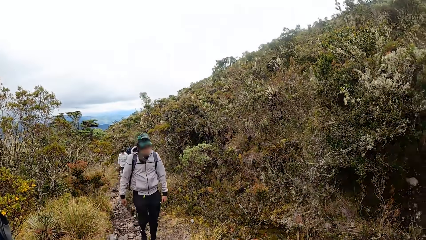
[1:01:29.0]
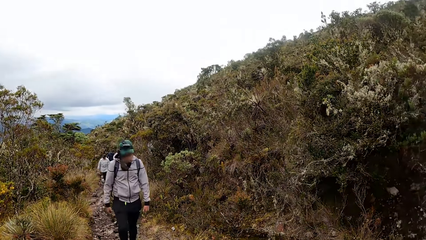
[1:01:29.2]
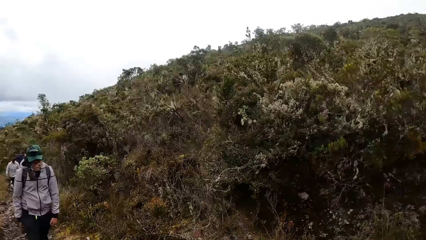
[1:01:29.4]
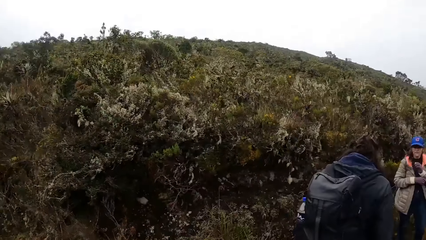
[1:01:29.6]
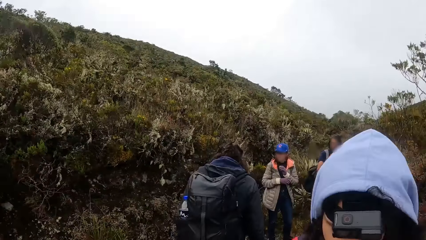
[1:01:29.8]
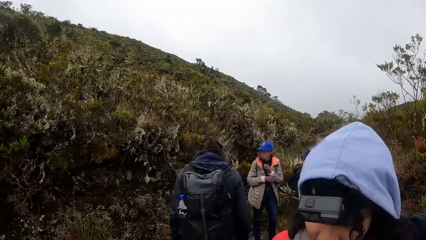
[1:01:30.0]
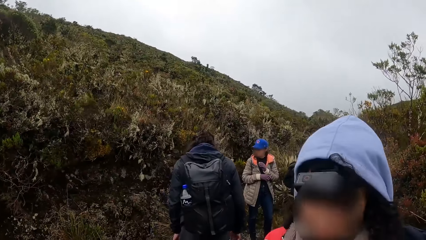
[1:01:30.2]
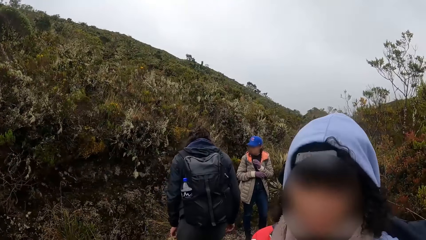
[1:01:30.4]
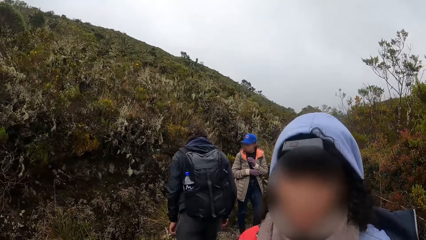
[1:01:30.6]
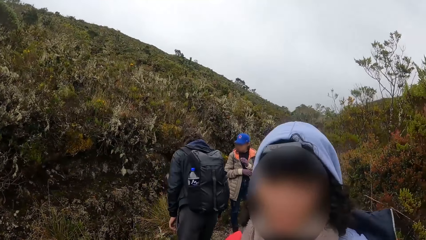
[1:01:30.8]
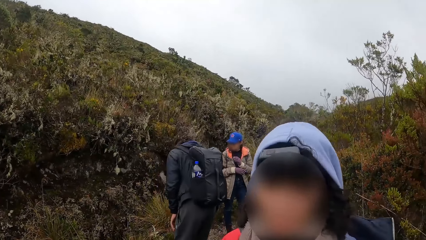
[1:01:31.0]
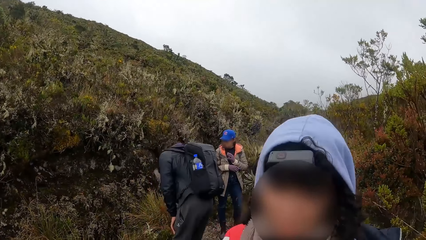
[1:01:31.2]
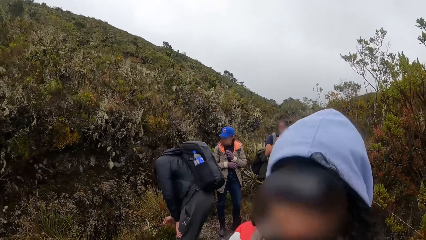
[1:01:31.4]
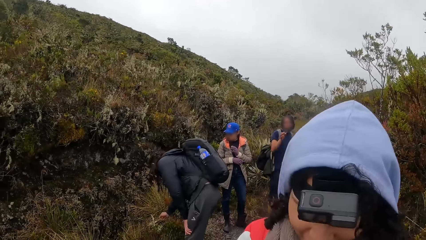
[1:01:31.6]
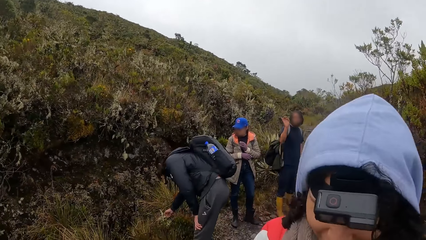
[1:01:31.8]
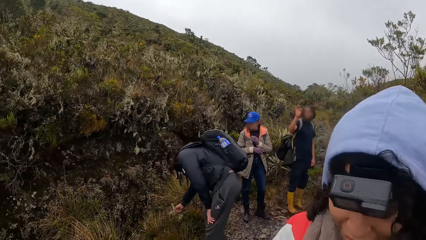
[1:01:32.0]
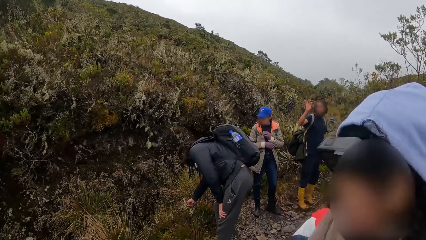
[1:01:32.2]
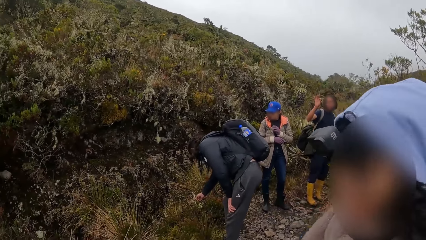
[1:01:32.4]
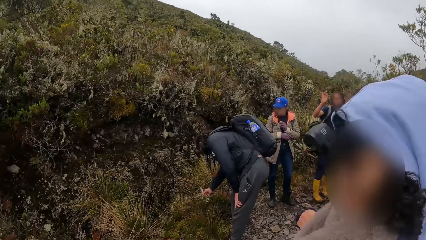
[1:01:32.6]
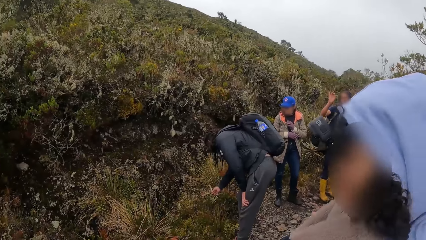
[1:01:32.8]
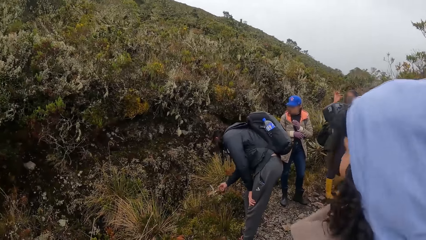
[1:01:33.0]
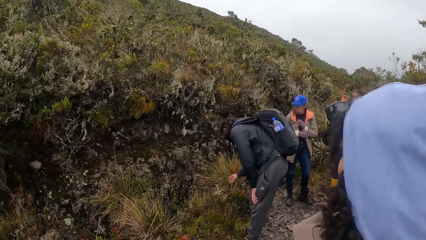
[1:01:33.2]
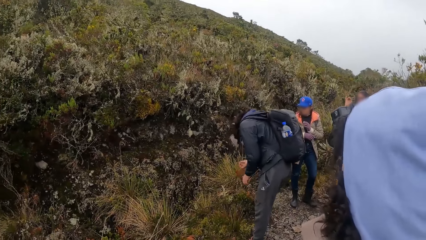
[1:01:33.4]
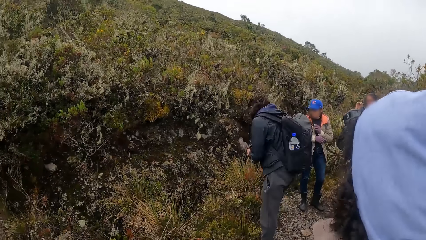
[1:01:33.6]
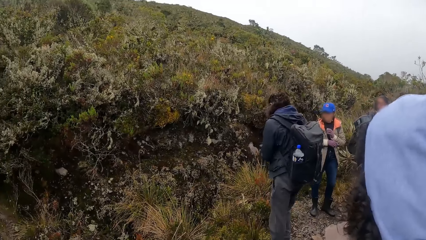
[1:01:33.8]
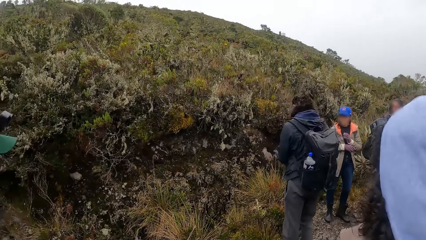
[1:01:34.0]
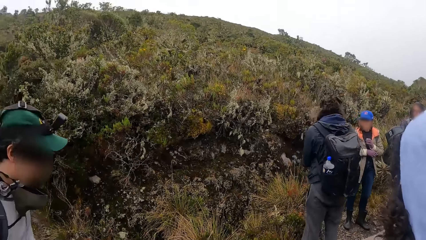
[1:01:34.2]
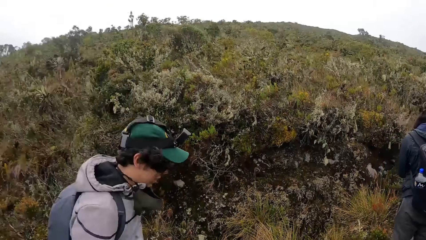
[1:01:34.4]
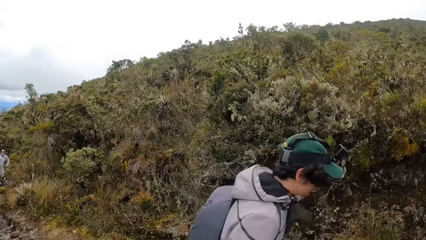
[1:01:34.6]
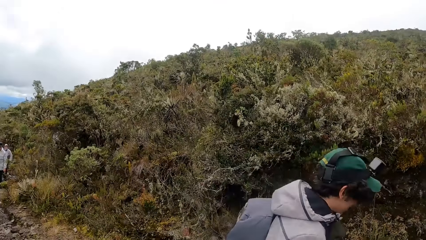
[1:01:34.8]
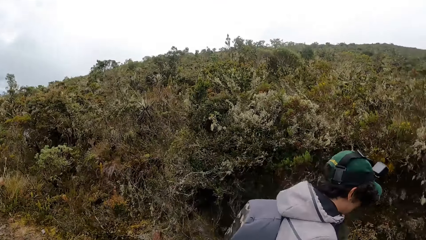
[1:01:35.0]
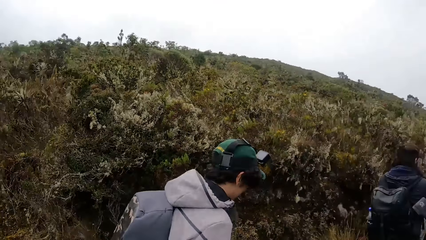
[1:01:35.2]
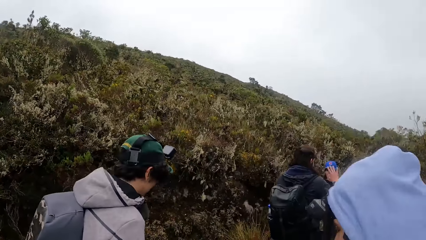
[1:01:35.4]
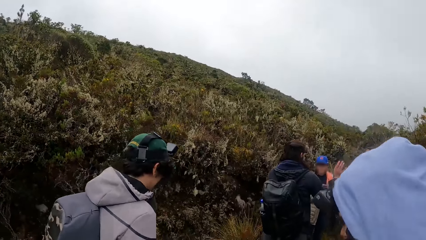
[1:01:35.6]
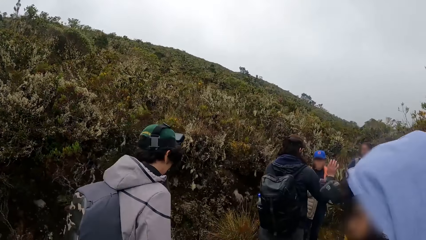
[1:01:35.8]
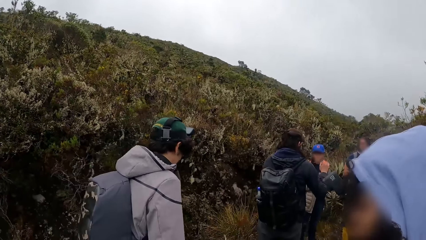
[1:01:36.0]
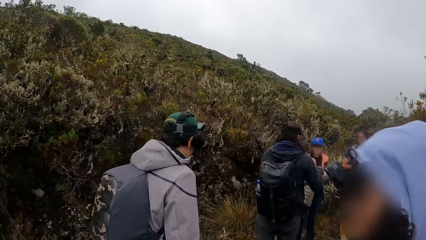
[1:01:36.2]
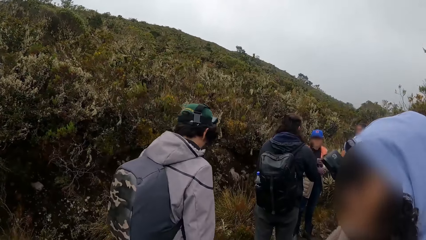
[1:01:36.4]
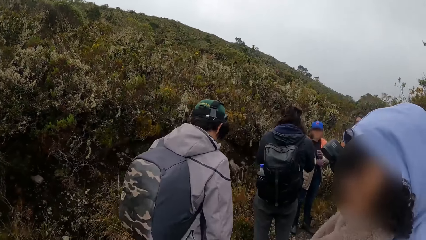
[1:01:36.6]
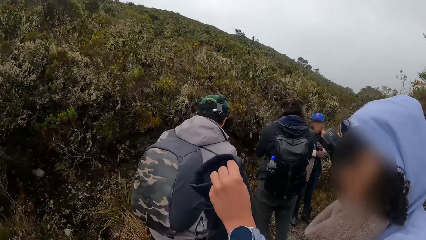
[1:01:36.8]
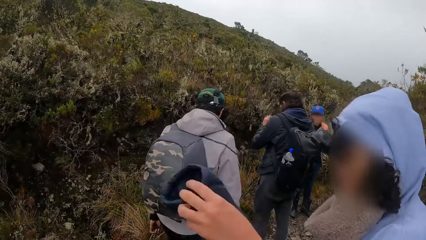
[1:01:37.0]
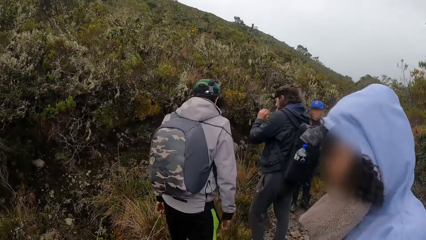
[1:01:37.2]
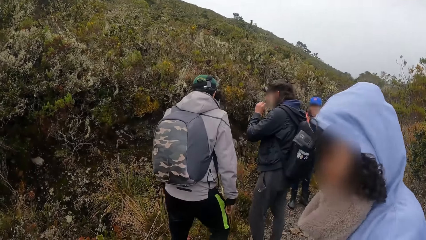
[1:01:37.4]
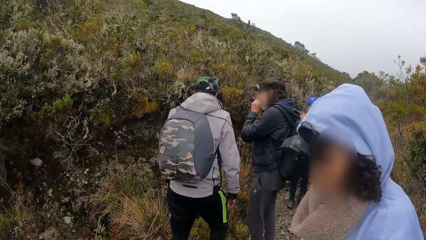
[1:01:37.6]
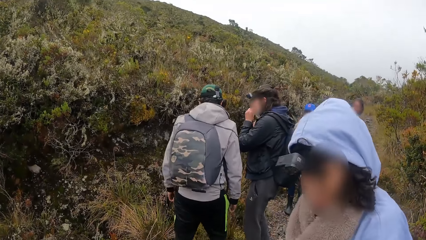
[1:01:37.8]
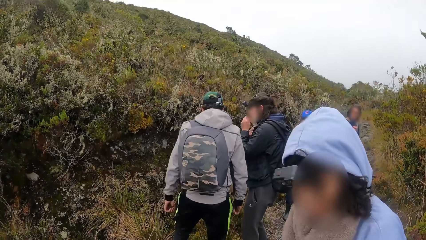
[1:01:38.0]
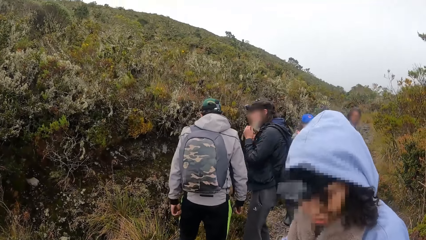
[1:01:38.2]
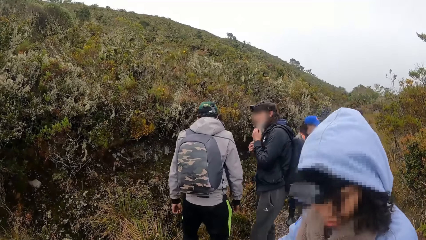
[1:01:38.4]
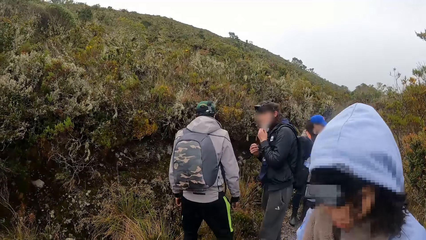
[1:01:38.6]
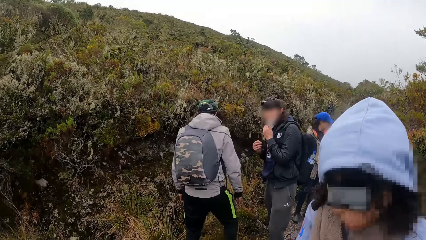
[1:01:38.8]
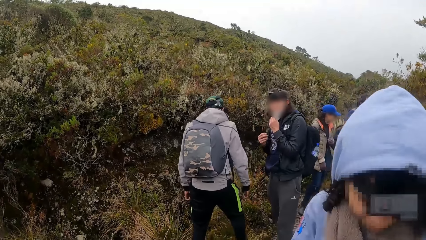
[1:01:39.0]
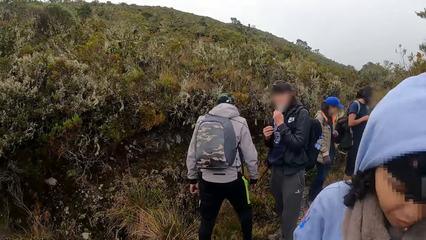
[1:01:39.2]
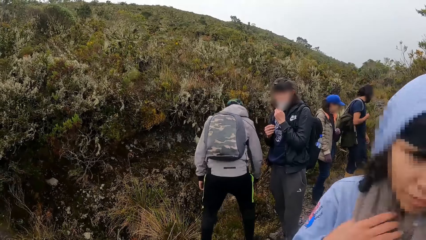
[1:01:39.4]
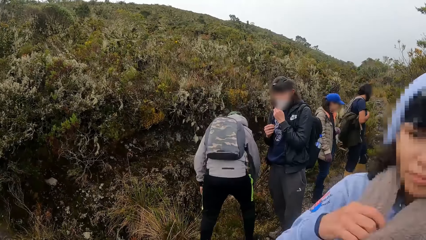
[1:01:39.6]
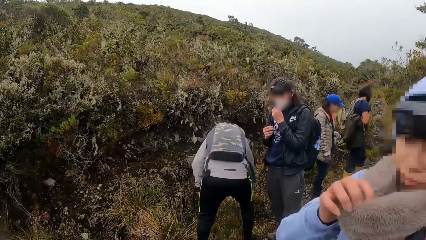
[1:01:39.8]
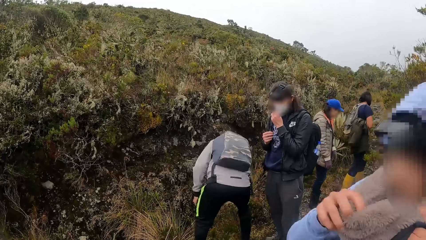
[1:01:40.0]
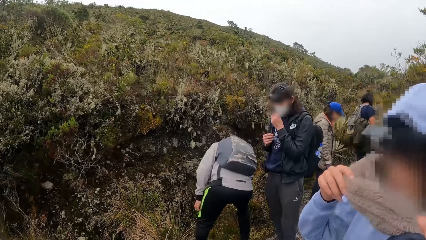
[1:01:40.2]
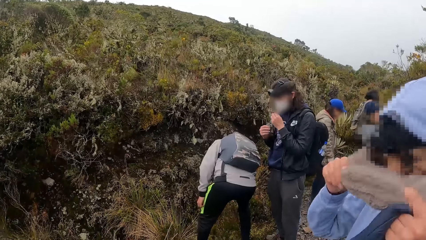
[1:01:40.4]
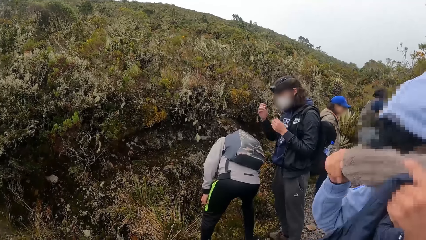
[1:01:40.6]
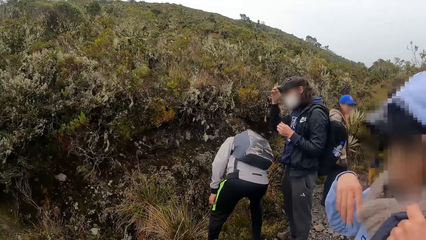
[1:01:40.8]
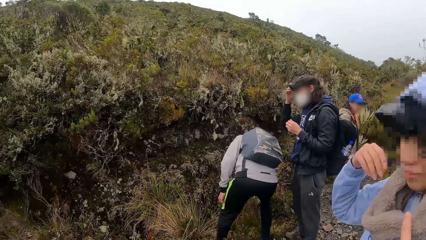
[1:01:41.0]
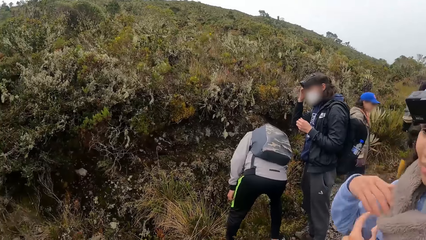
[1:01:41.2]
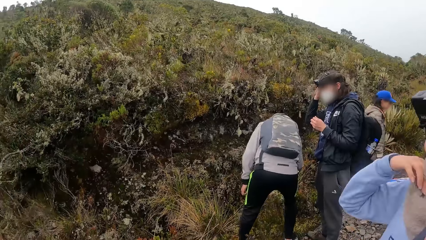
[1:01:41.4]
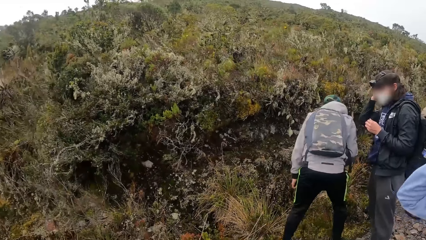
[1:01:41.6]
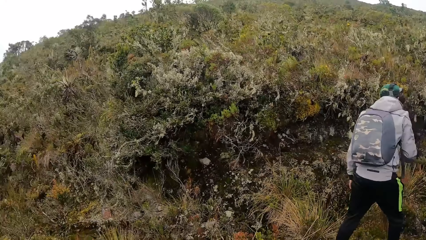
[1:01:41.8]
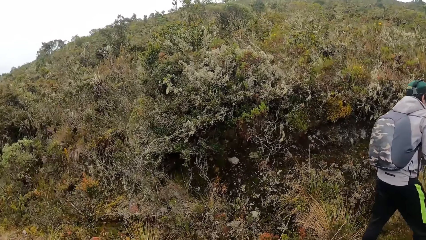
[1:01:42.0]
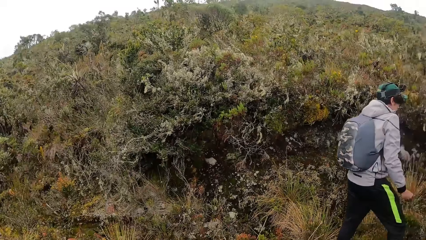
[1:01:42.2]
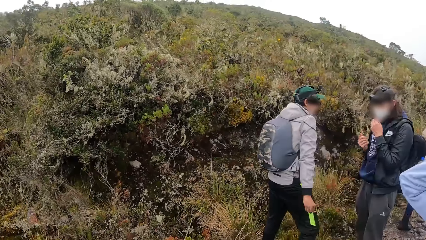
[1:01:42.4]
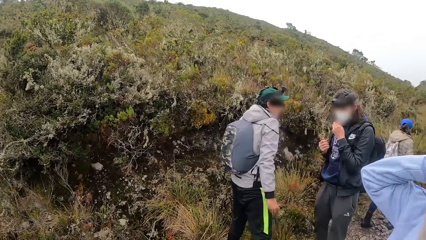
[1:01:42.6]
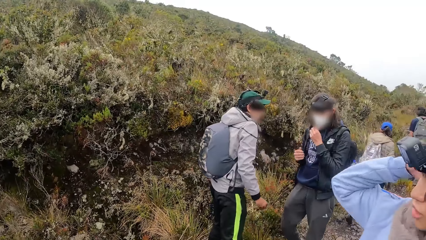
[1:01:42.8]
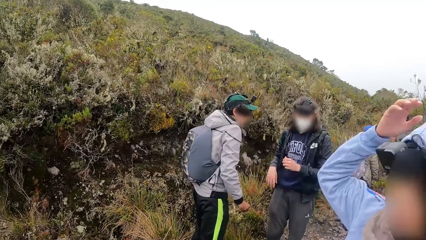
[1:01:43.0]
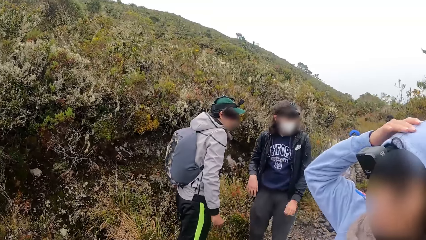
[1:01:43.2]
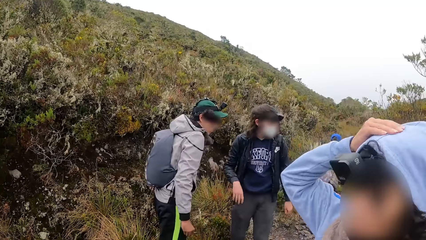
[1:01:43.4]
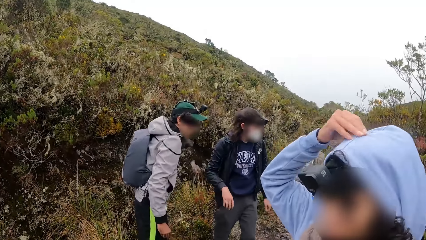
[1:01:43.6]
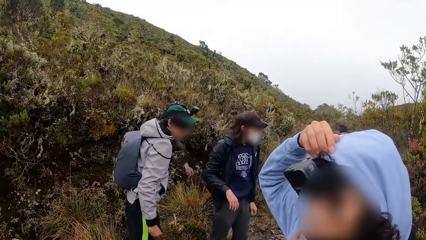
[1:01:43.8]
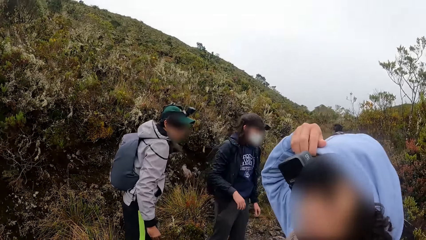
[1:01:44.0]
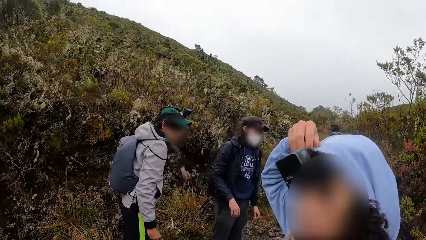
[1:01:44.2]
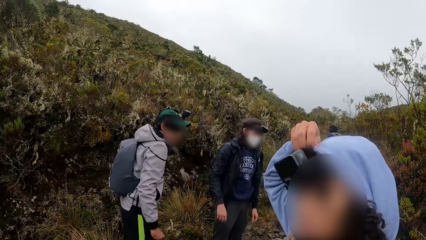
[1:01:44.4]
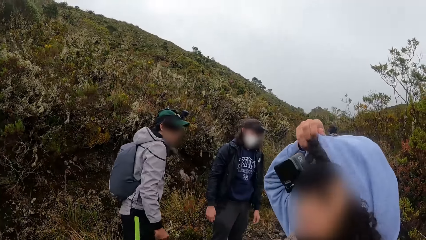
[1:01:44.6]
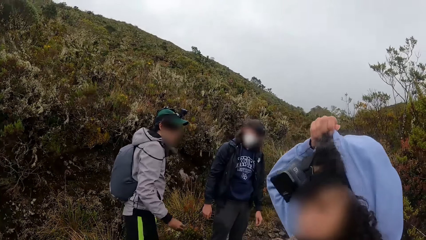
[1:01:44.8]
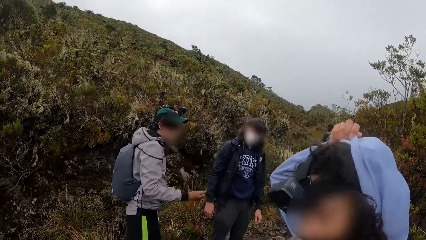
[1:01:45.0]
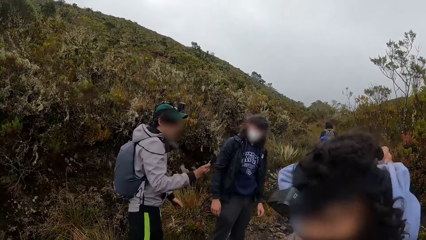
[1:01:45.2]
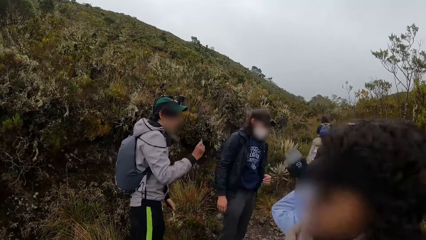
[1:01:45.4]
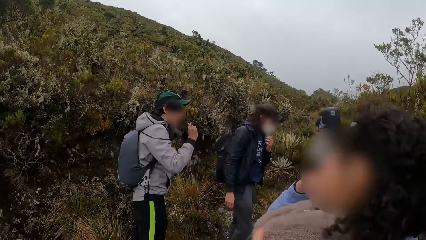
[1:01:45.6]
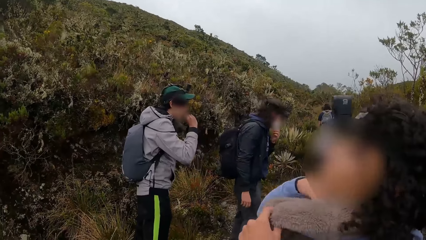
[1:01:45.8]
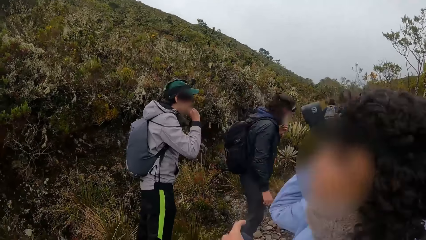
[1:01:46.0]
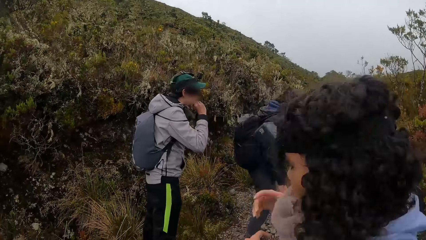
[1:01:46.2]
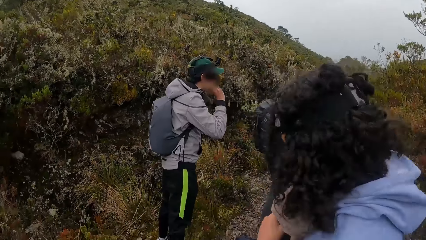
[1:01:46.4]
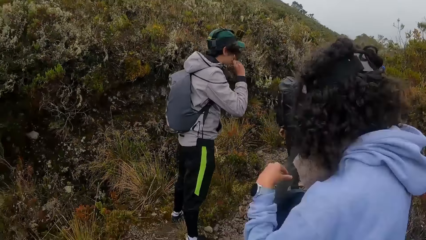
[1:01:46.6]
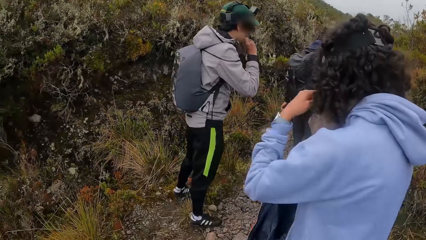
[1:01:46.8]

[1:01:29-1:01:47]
A woman interacts with the camera wearer. The camera wearer looks around. The woman holds a muffler on her neck with both hands. The woman removes a hood from her head with her right hand.
